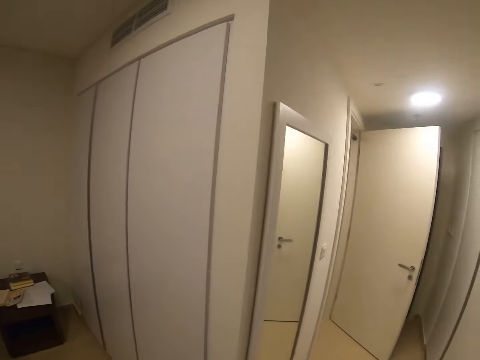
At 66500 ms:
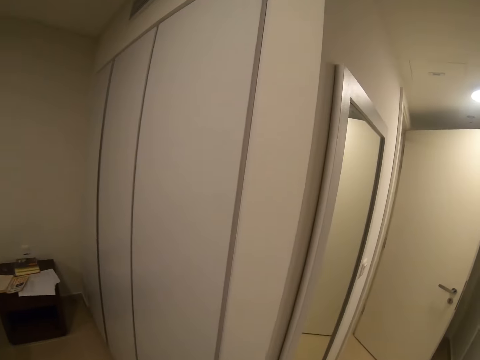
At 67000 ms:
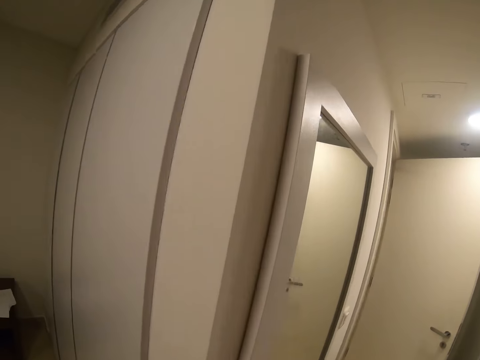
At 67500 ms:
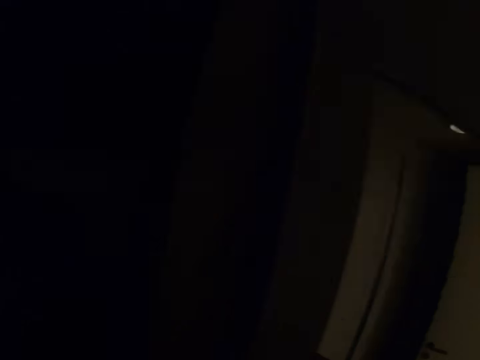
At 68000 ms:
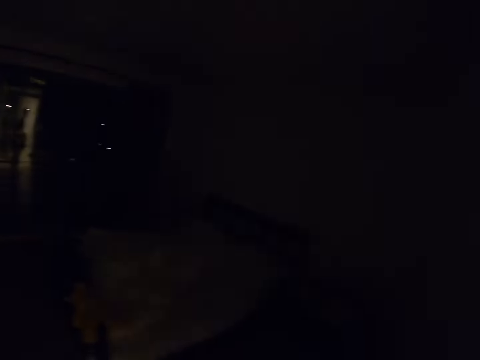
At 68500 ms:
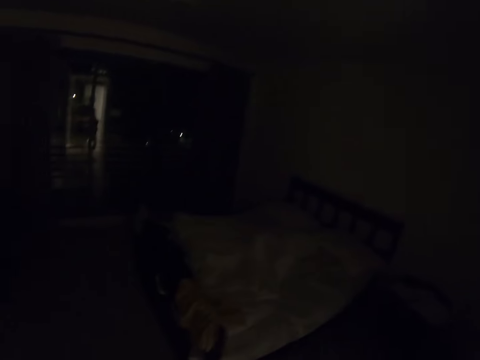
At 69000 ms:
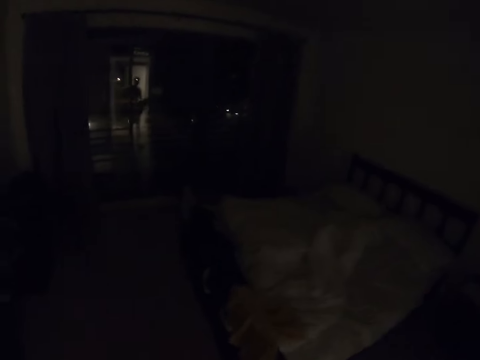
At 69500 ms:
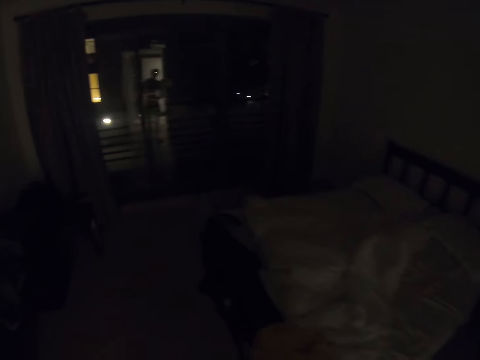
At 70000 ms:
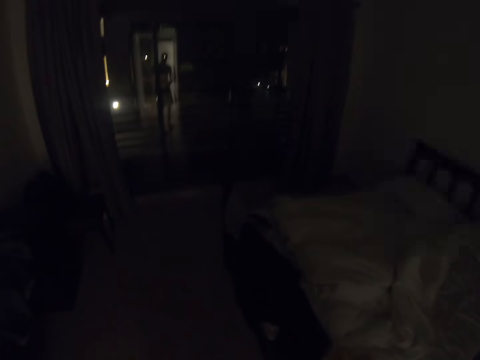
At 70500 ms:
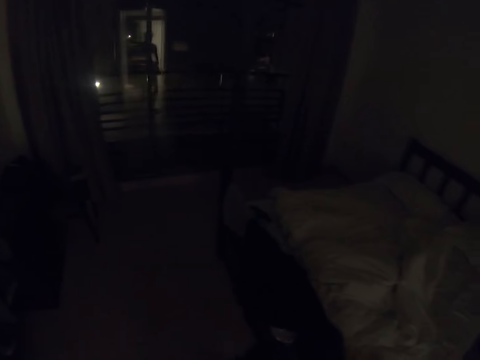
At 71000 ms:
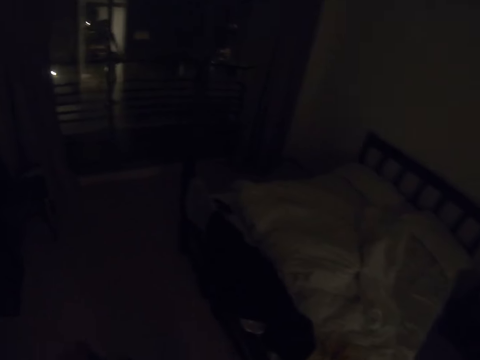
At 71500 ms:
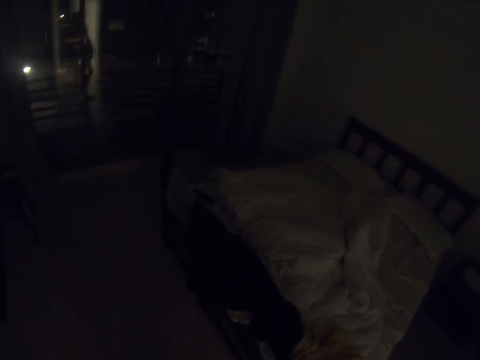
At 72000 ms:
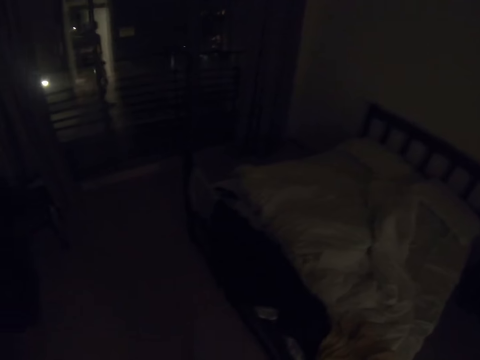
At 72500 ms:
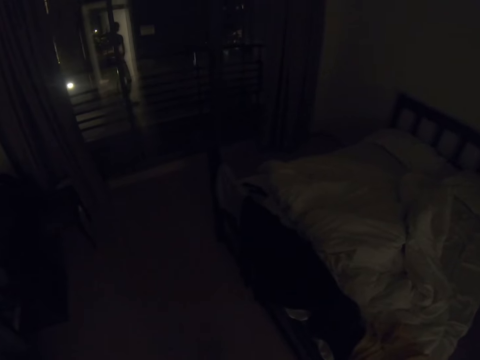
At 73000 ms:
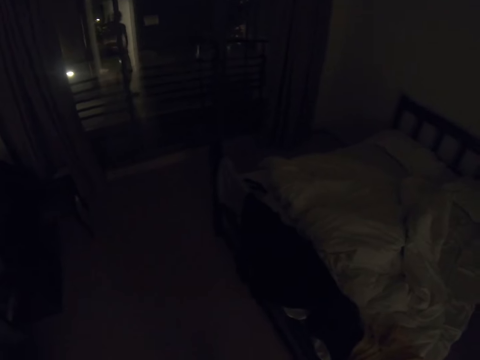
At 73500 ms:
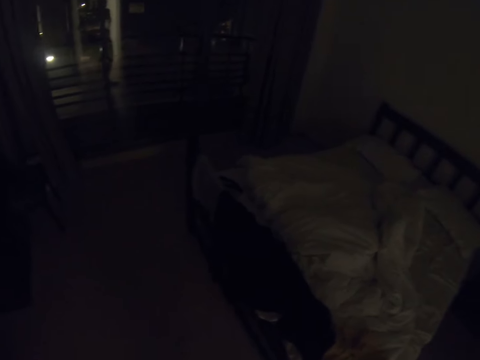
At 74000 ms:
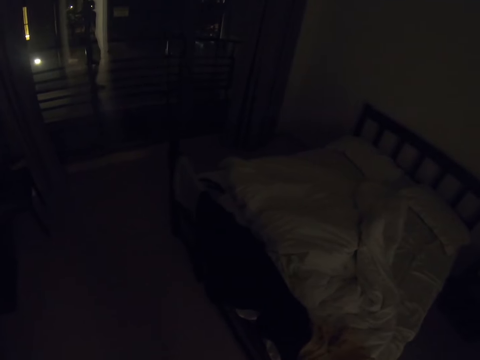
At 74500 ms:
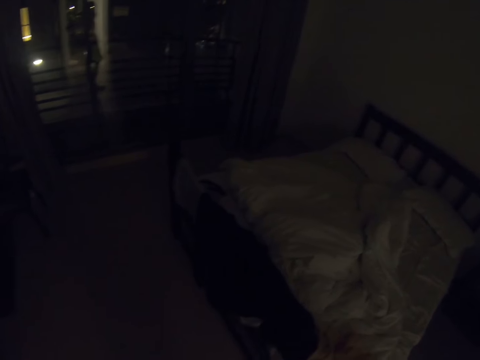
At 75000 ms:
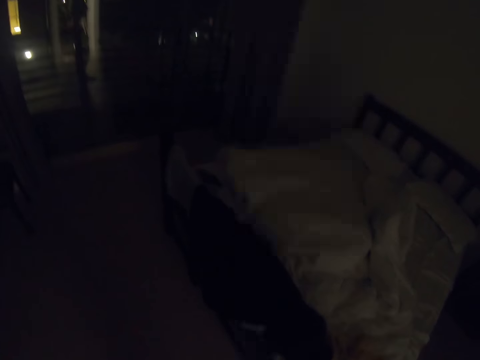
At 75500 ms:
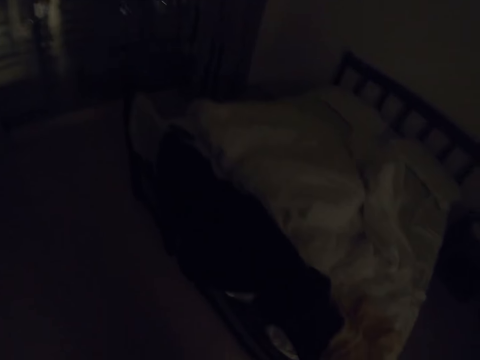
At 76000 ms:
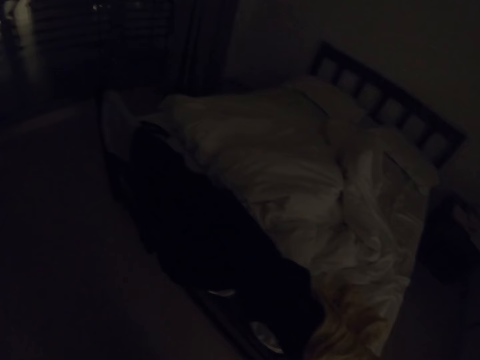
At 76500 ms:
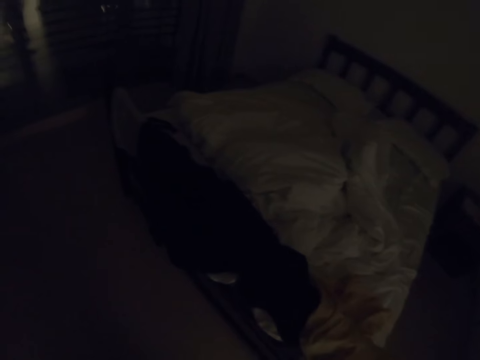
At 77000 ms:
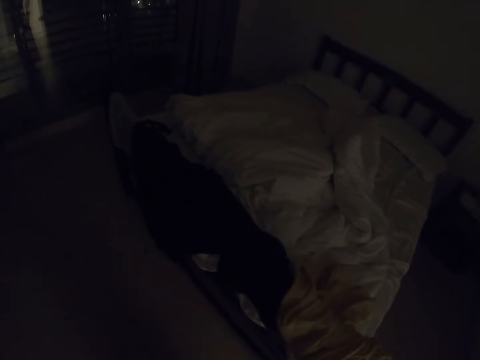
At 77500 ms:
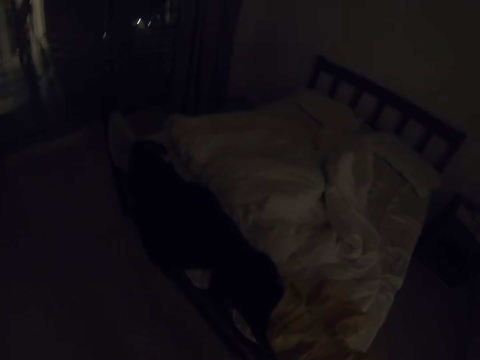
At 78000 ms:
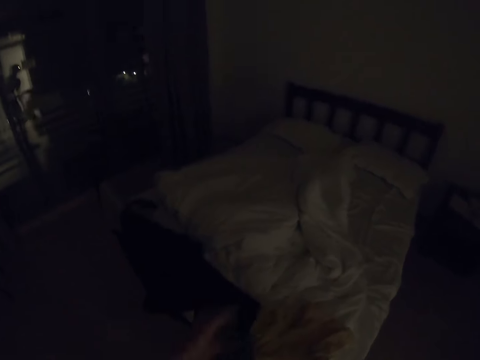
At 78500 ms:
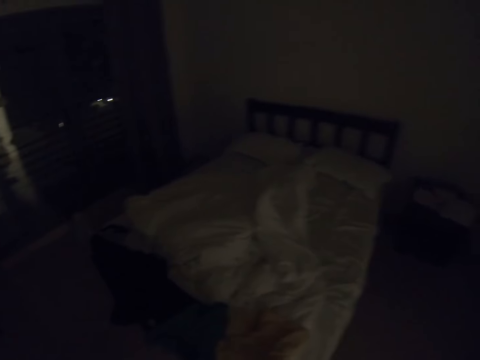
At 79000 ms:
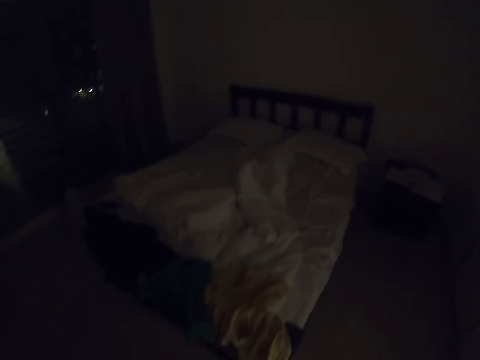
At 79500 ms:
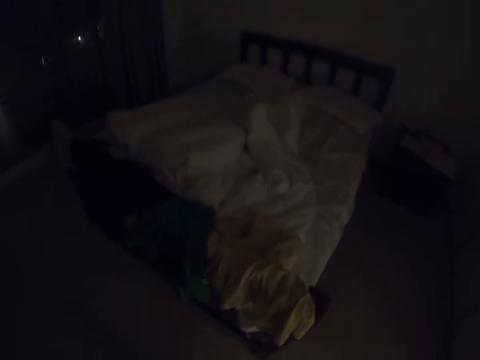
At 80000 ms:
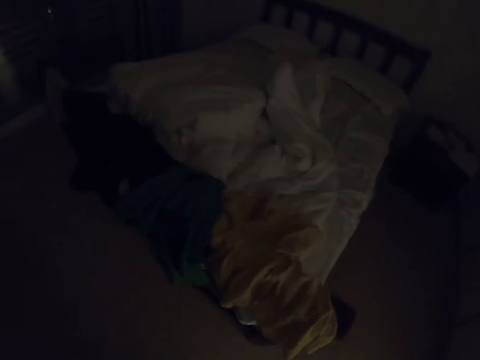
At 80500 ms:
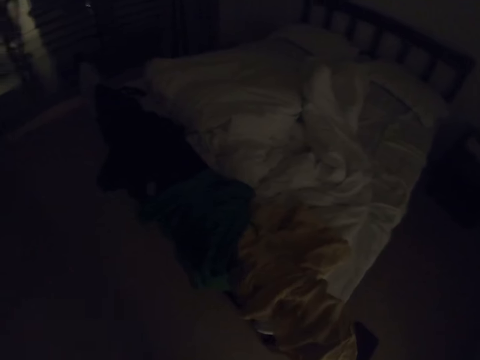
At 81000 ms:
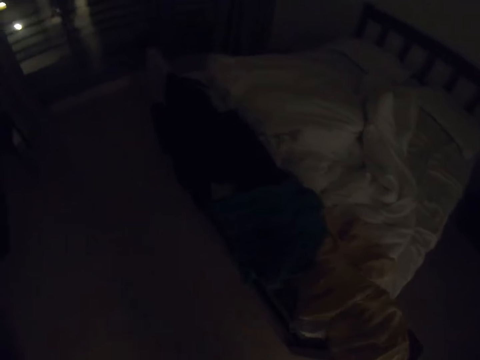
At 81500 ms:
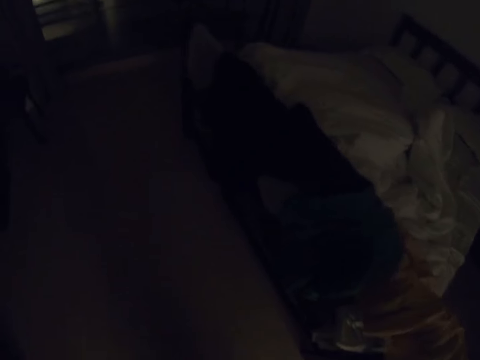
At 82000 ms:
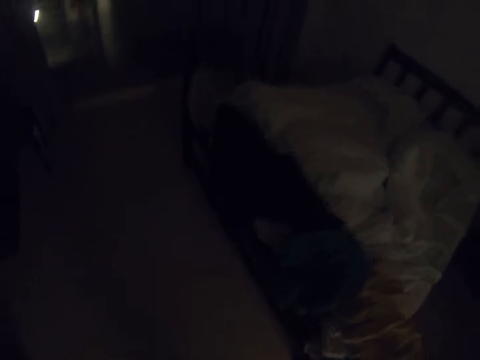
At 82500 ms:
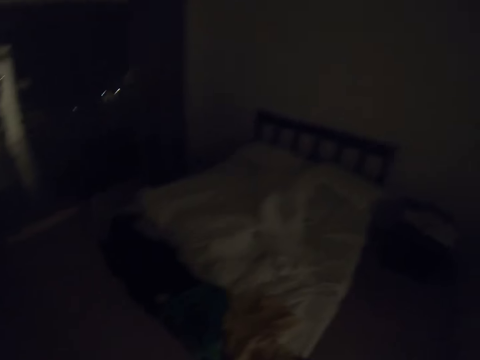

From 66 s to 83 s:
The camera wearer turns the light off. They walk in the room. They turn a short upside out. They look at the bed. They place a cloth on the bed. They wear the short. They look at the cloth.

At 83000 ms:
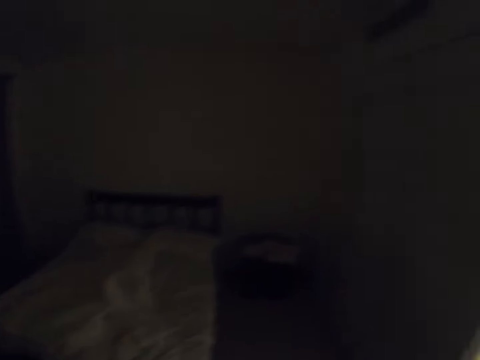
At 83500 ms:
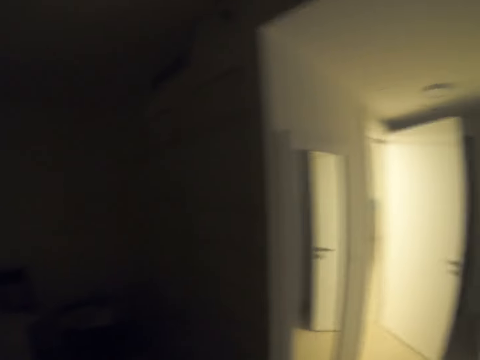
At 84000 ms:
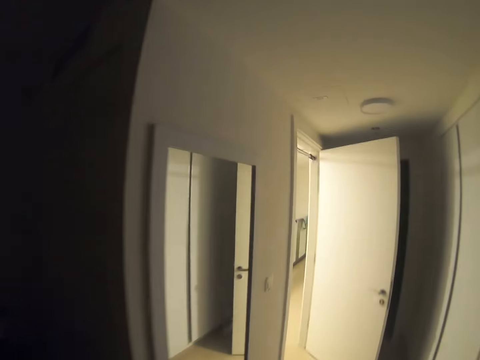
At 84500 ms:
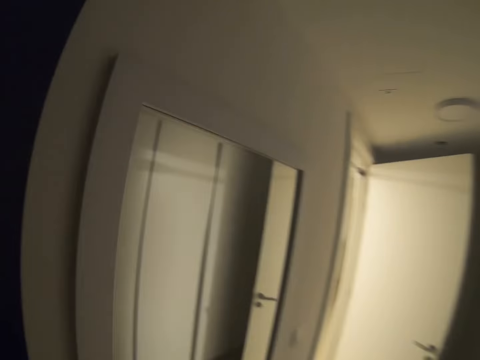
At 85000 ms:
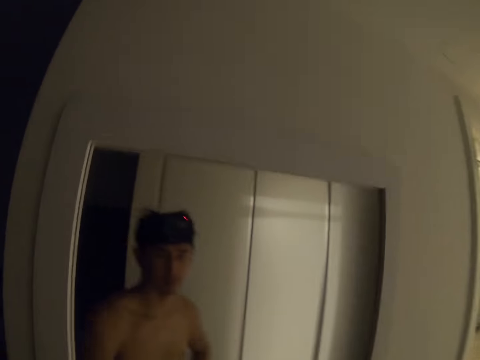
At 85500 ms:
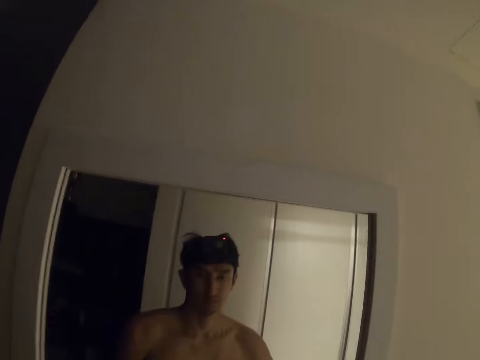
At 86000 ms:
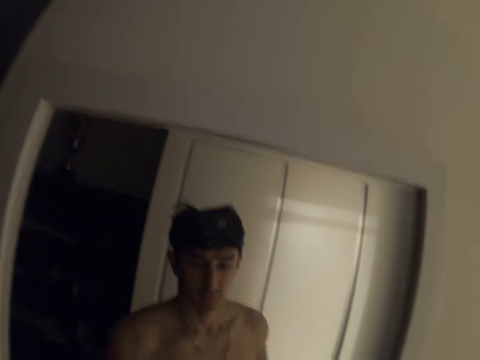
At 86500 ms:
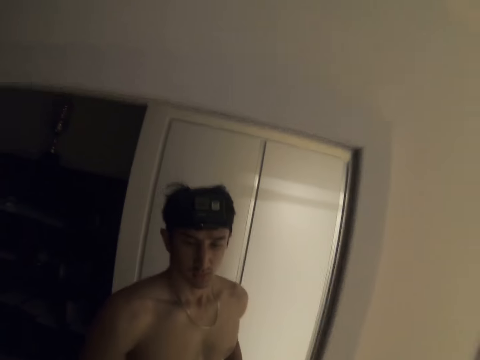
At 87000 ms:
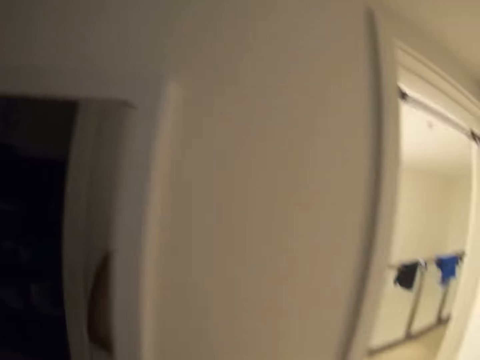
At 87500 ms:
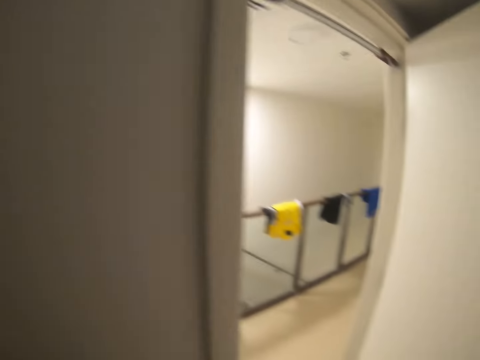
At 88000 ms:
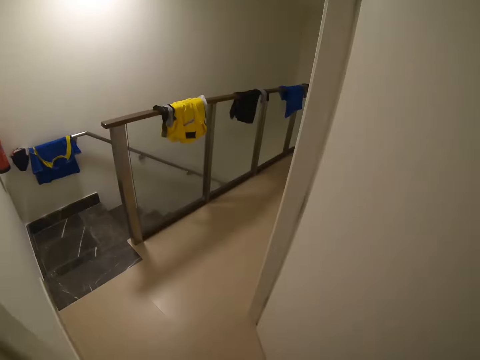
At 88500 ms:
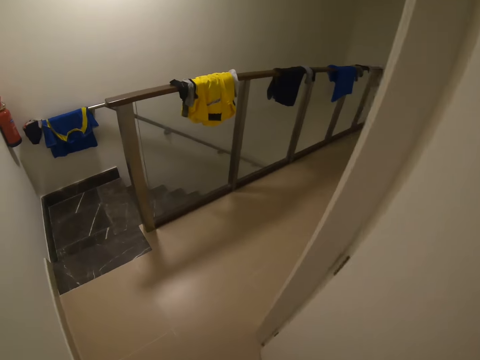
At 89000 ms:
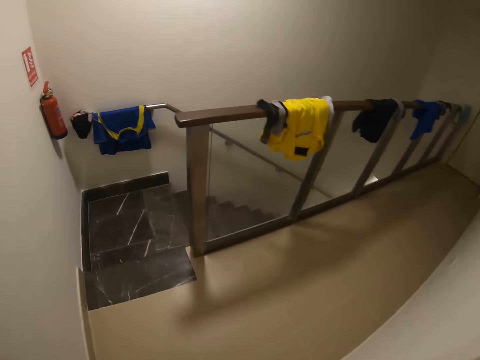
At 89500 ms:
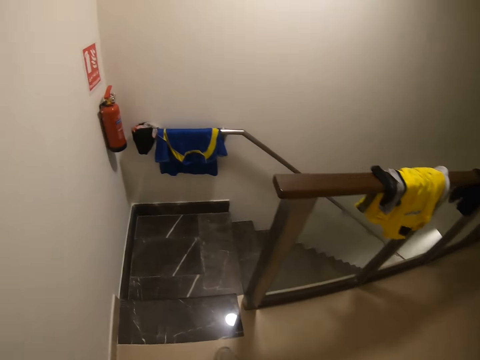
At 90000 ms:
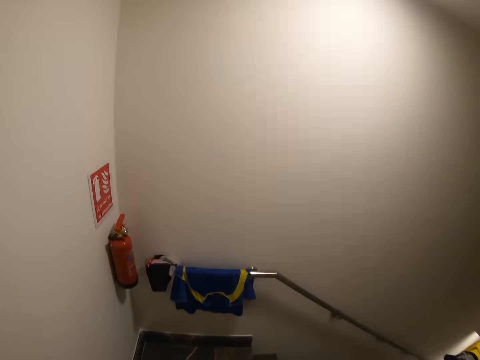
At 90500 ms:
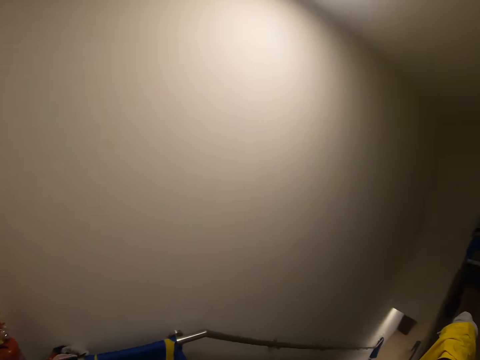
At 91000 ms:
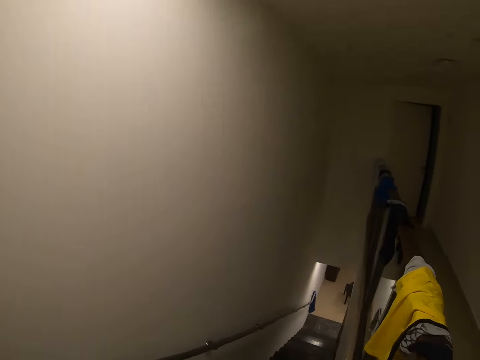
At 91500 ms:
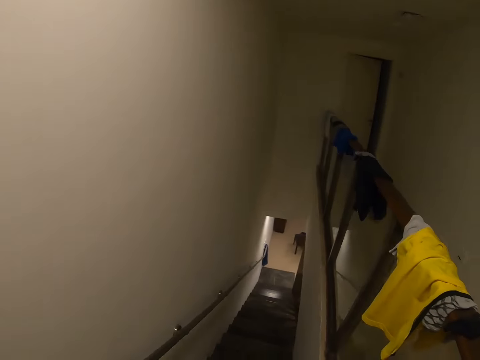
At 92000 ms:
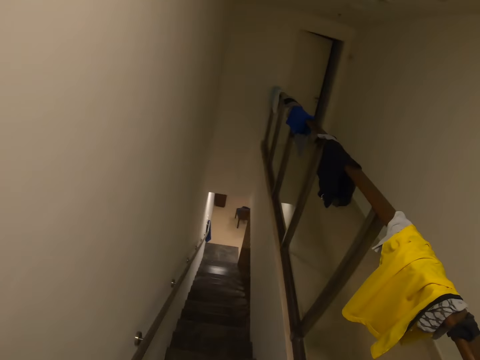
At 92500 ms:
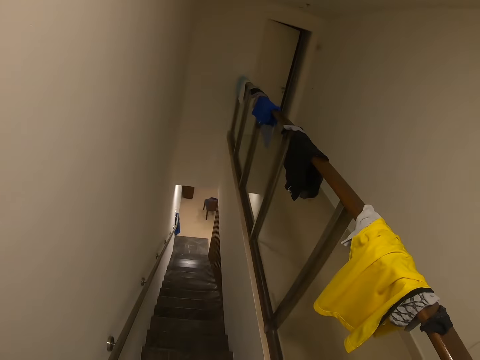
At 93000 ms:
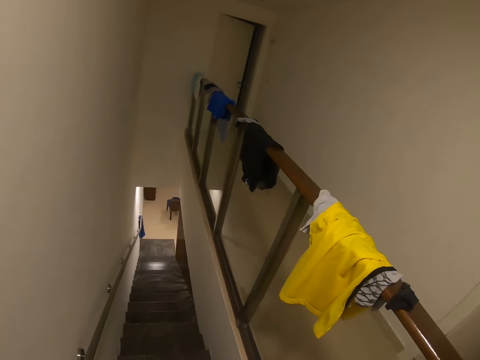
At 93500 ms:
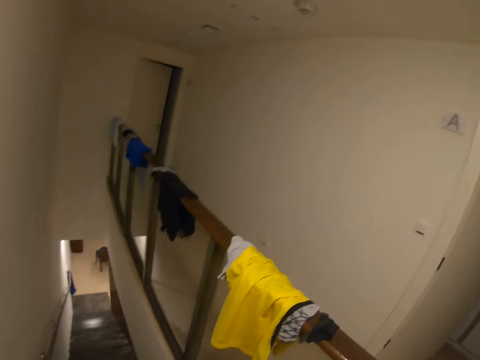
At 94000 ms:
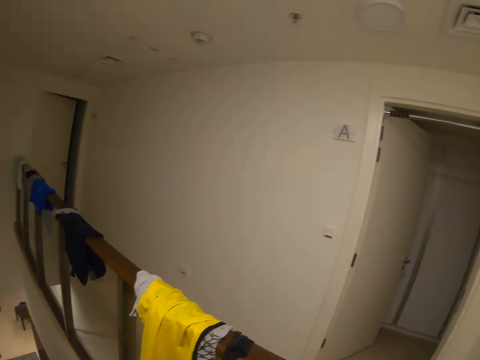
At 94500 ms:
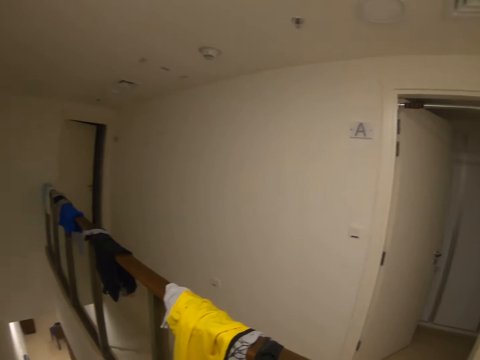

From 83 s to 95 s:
The camera wearer walks in the bedroom toward the mirror. He looks at himself through the mirror. He walks down the stairs. He does something. He looks around the room.
